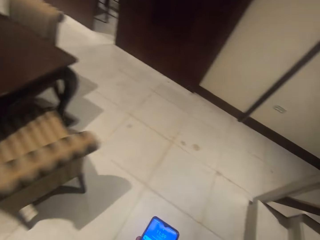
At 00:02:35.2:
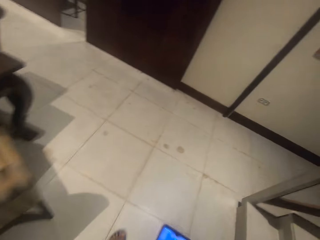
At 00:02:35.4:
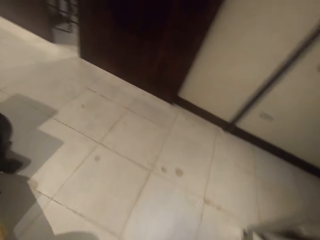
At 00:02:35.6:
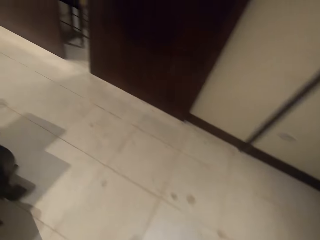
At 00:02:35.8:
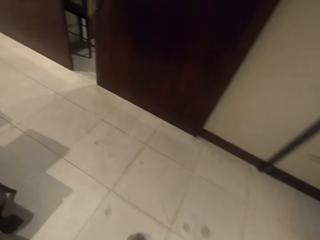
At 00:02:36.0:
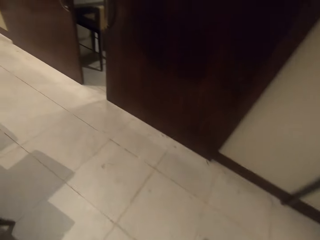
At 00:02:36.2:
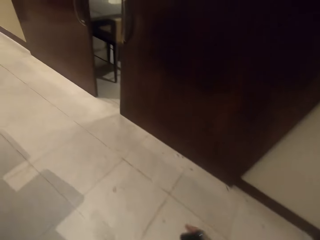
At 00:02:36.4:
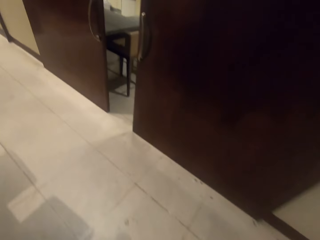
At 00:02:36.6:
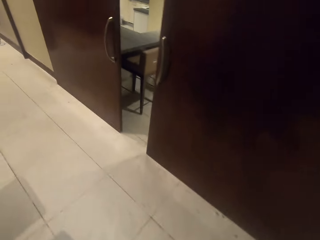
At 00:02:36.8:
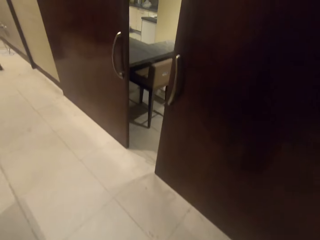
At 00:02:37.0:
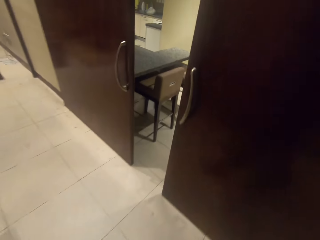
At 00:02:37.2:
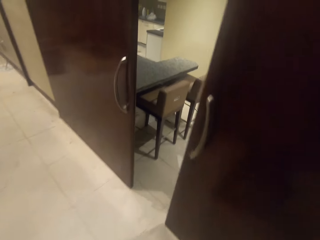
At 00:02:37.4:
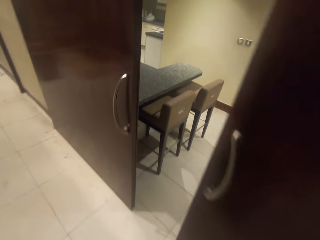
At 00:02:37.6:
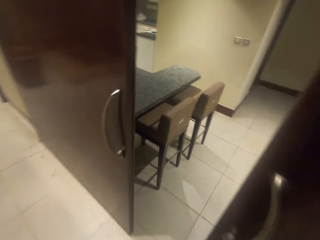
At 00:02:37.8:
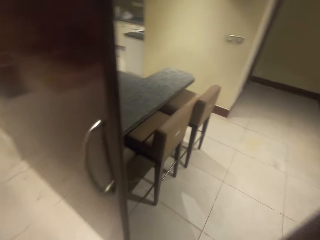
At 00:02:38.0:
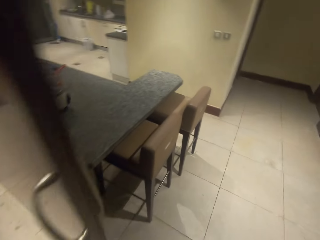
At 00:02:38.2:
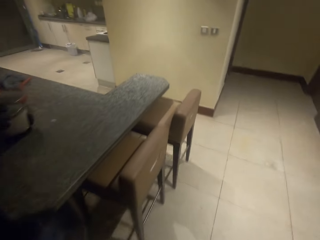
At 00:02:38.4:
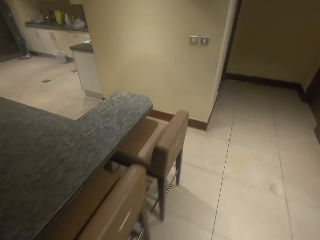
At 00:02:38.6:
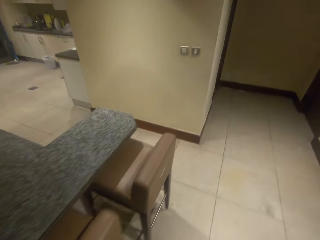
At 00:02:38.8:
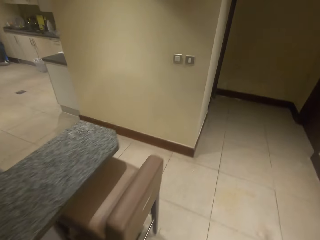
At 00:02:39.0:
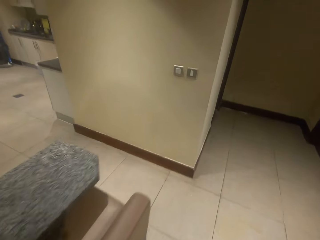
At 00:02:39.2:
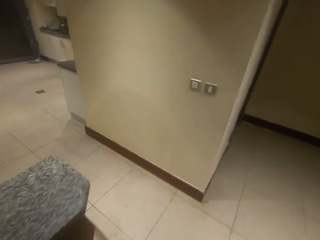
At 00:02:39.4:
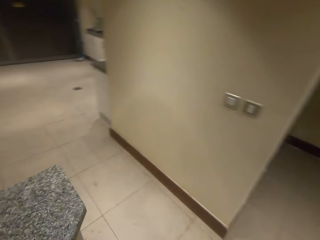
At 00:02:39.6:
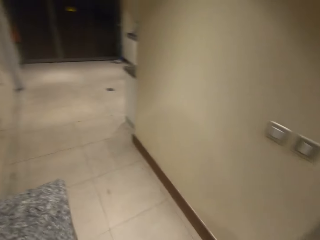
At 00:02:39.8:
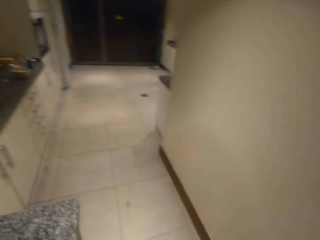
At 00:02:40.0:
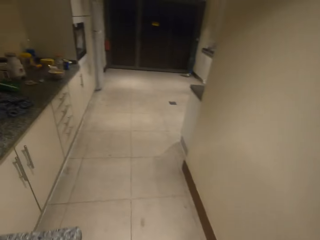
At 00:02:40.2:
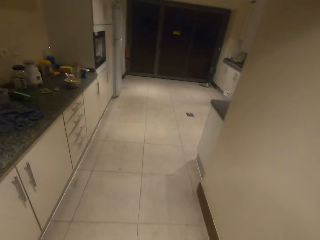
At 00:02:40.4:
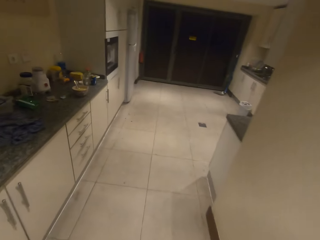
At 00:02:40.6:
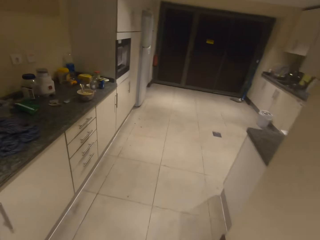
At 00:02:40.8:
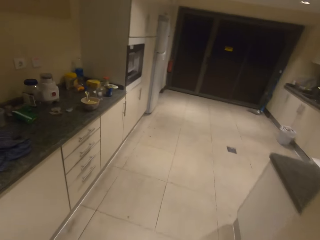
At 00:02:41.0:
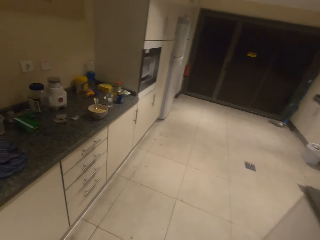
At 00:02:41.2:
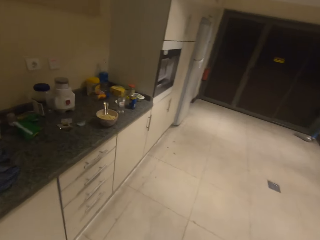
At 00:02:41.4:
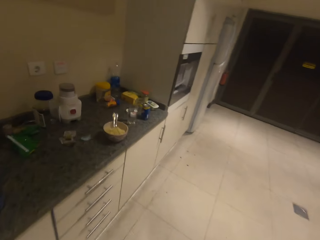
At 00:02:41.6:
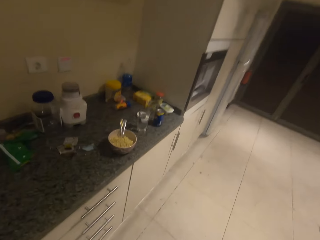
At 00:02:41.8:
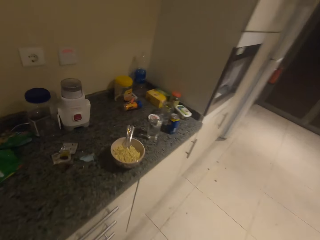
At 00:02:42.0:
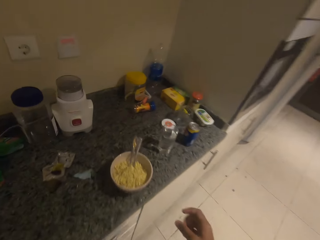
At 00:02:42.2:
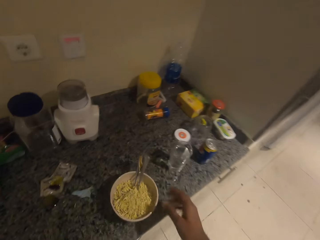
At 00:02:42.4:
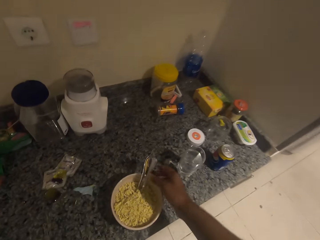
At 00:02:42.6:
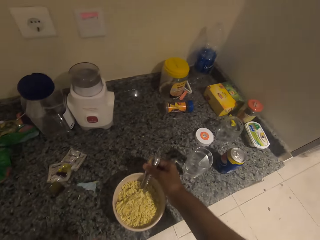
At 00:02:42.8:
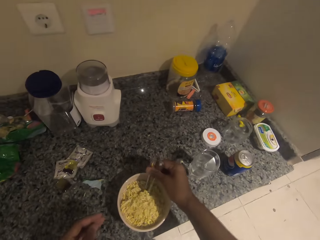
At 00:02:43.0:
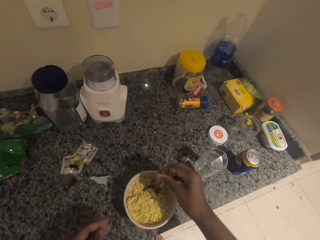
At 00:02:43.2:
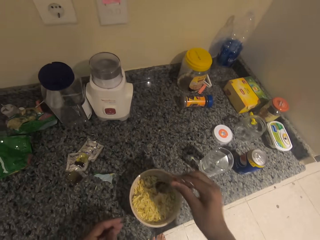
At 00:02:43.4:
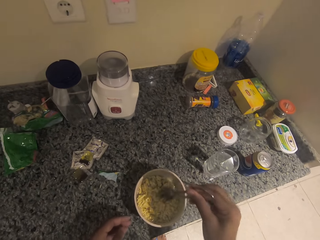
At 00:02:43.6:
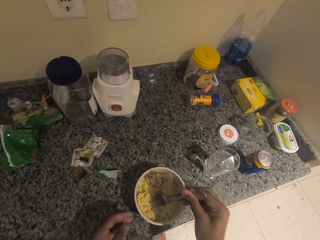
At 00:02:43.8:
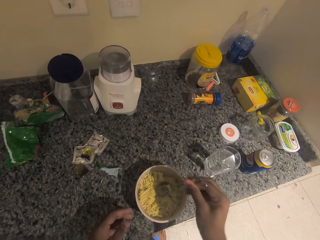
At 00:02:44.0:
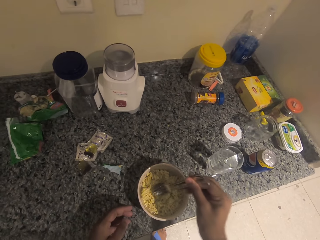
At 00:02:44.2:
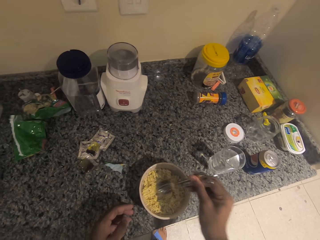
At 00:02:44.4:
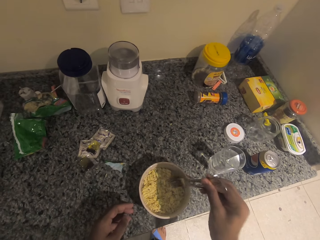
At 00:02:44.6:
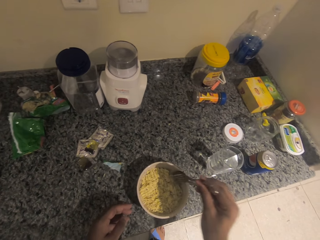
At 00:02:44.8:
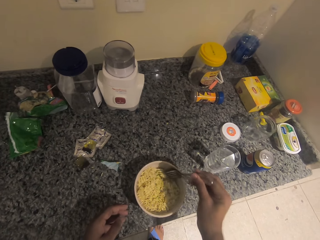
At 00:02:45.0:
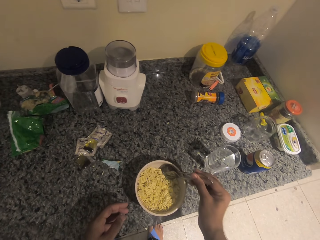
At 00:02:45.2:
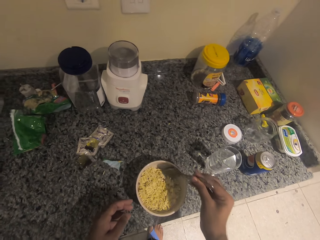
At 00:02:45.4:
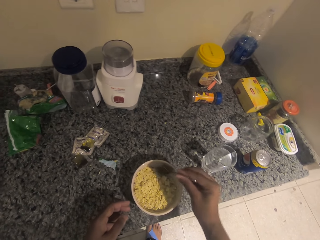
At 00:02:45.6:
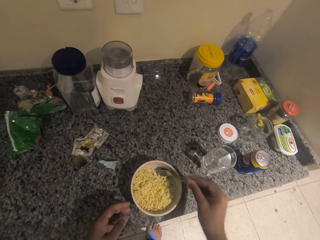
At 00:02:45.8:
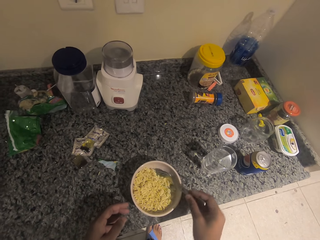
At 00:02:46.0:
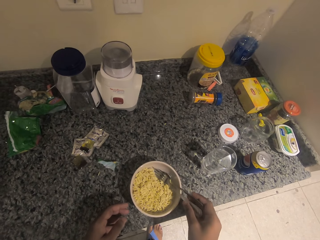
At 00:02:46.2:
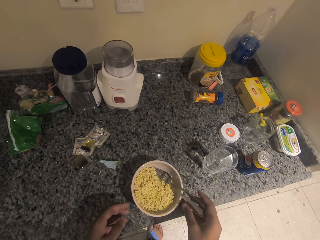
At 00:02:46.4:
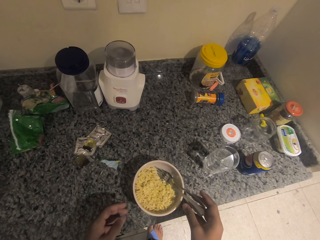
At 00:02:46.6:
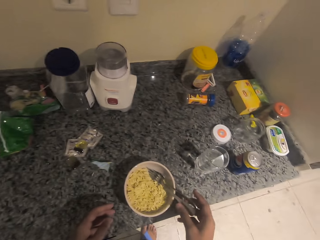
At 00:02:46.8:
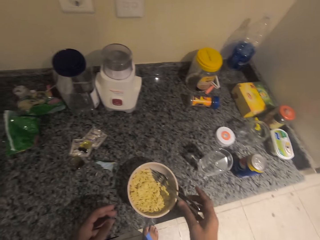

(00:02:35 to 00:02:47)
The camera wearer operates the phone. They walk in the kitchen. They stir the noodles in a bowl.

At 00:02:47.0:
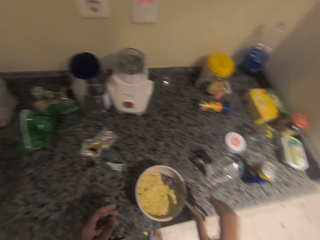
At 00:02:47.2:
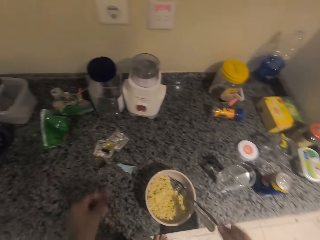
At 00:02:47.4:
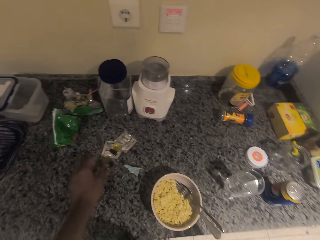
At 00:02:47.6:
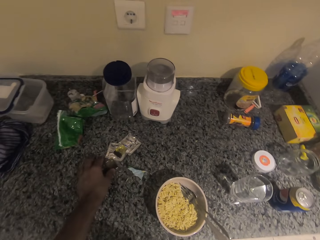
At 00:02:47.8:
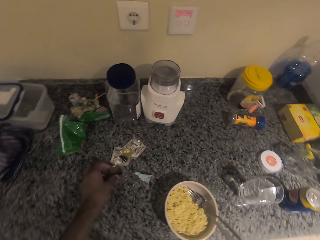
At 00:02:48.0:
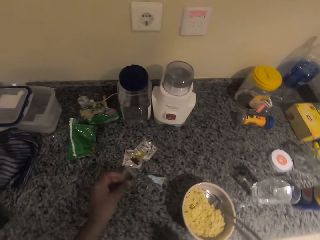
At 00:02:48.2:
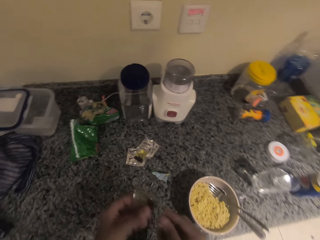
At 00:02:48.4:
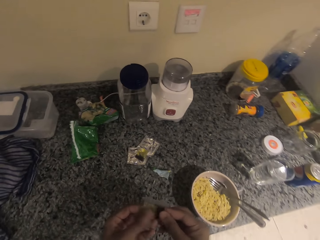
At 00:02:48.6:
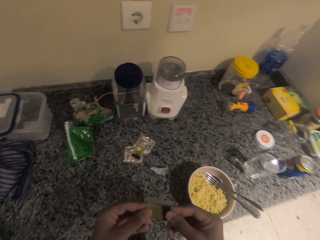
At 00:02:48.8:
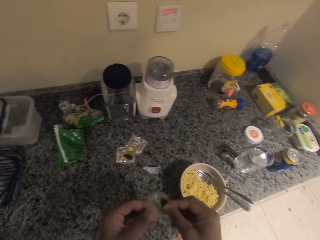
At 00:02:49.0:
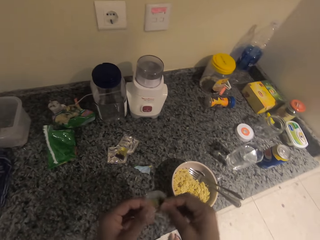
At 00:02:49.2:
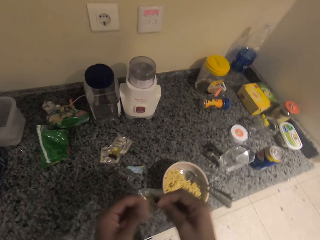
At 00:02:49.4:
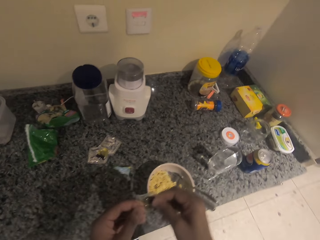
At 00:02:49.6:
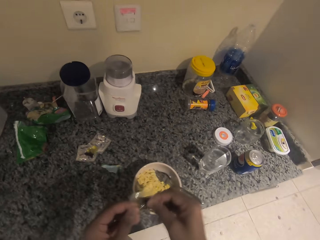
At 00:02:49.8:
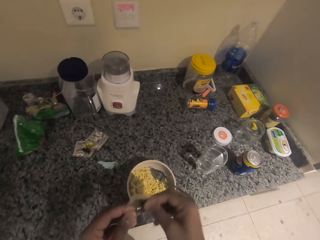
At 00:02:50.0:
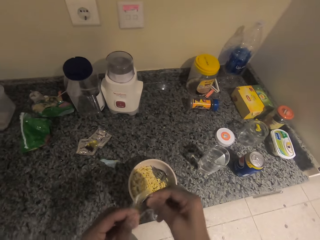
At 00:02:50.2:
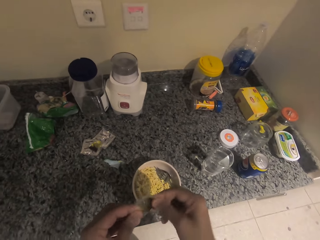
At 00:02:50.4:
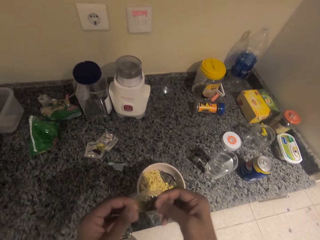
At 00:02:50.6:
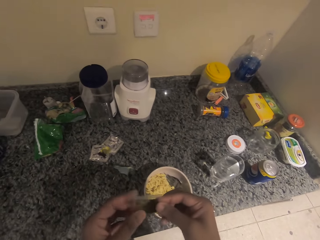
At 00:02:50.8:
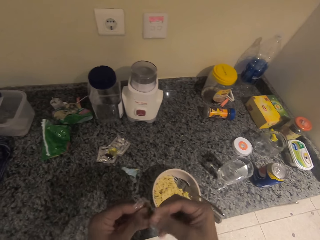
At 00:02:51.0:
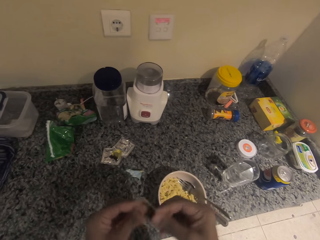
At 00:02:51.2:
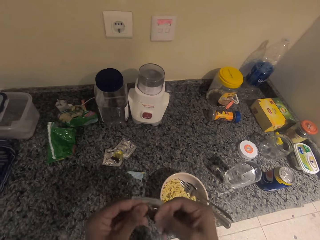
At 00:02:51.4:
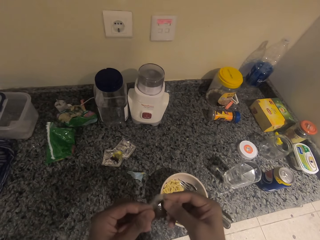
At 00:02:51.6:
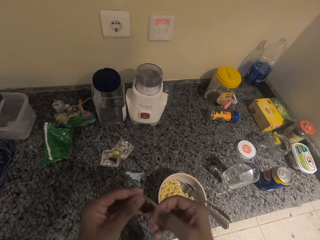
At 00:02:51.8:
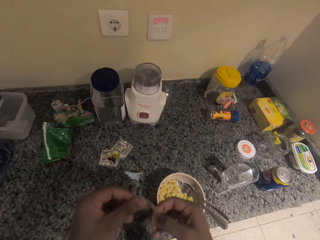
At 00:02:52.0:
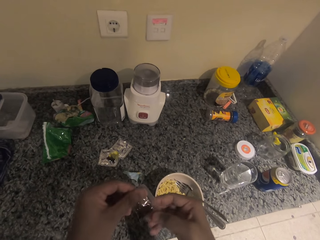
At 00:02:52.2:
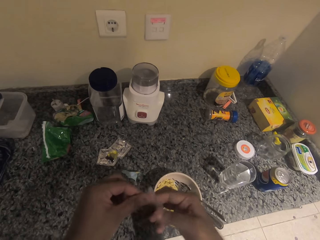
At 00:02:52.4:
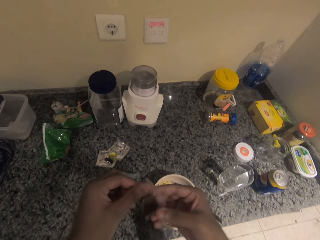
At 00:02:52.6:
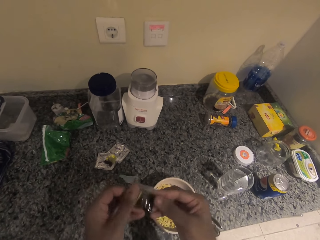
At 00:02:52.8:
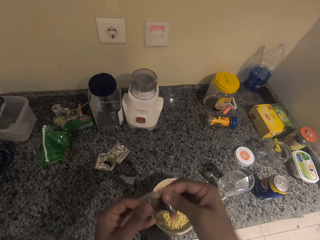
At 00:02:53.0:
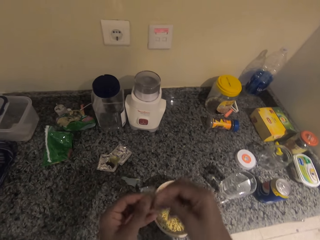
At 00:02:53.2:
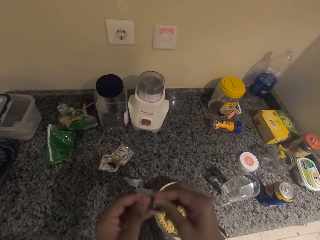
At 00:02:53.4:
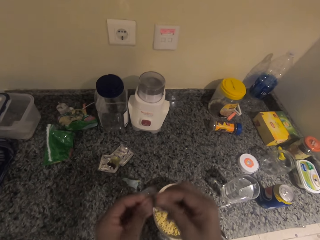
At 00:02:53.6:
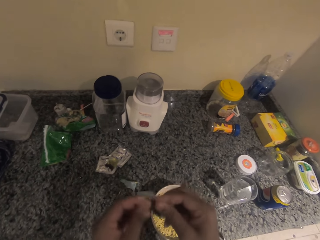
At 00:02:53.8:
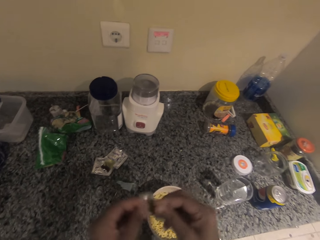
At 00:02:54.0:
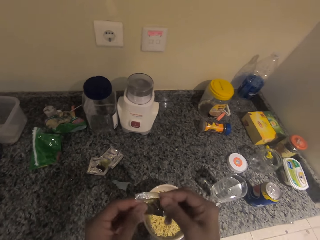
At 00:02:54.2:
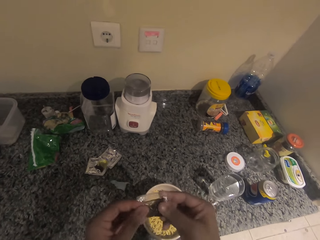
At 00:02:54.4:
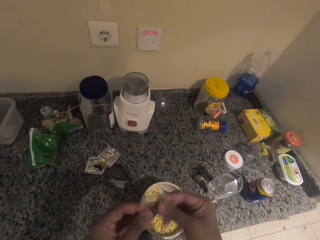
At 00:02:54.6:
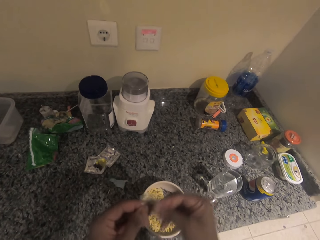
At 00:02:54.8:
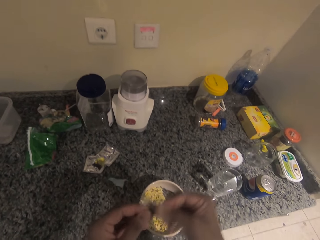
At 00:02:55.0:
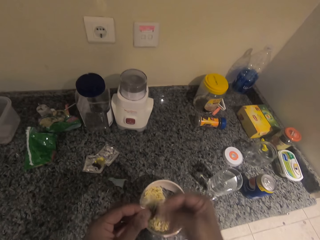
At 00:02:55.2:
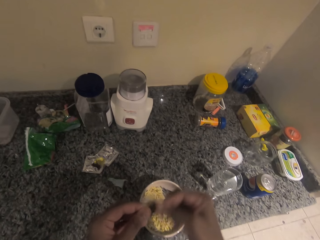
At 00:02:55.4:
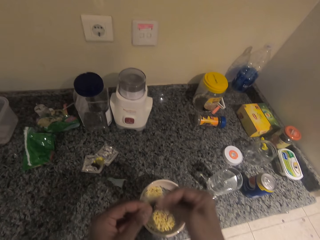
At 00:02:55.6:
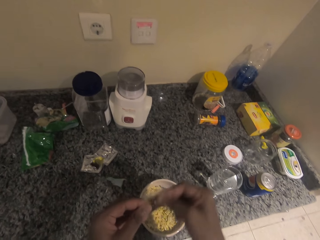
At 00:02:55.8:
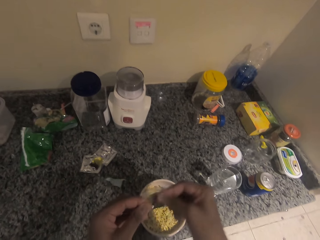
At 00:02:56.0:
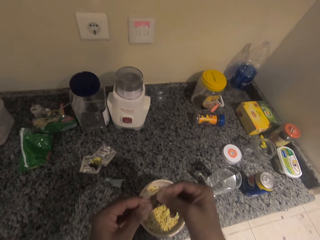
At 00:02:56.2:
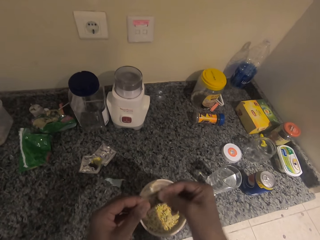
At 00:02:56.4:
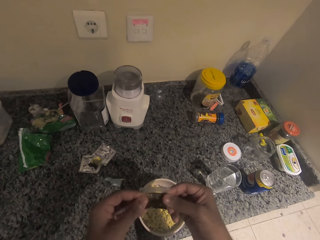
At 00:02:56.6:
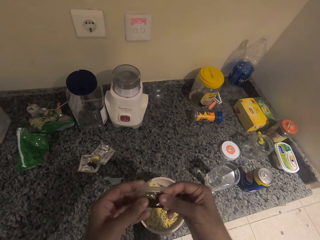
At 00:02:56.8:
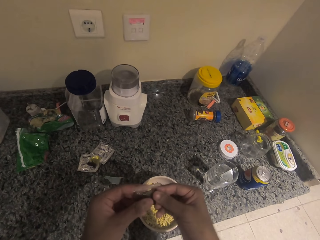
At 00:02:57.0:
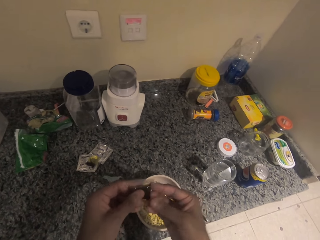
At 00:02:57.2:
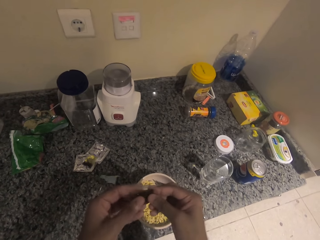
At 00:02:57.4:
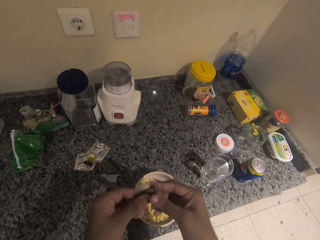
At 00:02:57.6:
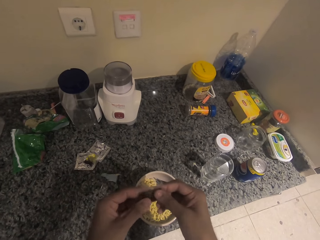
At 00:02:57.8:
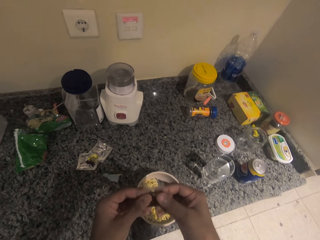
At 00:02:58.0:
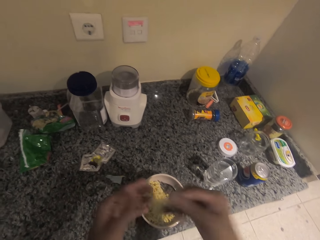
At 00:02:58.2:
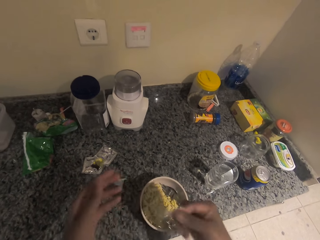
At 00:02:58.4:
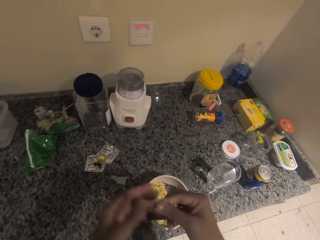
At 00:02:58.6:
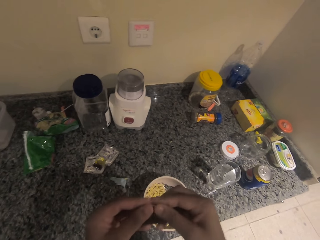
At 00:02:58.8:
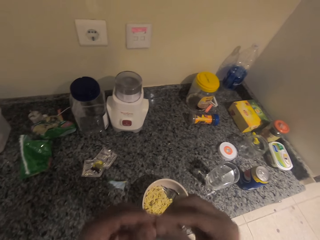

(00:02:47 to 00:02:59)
The camera wearer picks up a seasoning packet from the table. They shake the seasoning packet. They shake something.
